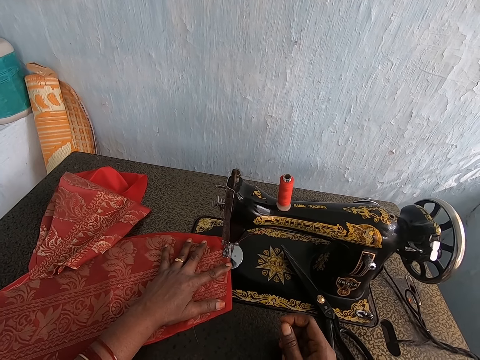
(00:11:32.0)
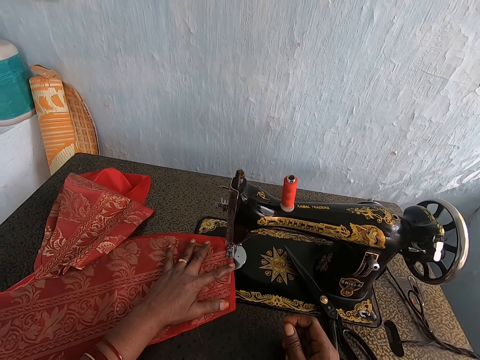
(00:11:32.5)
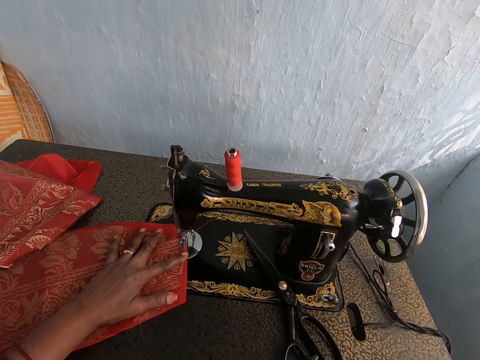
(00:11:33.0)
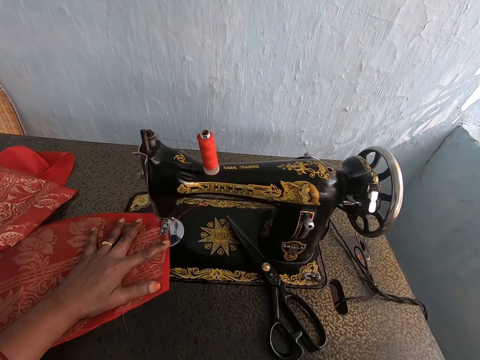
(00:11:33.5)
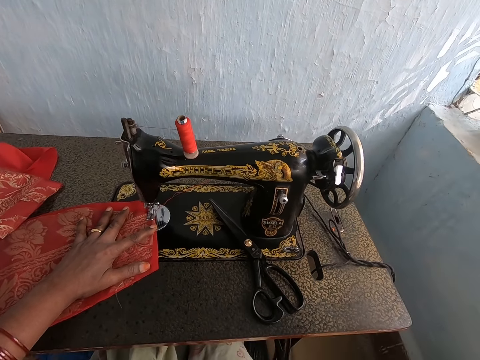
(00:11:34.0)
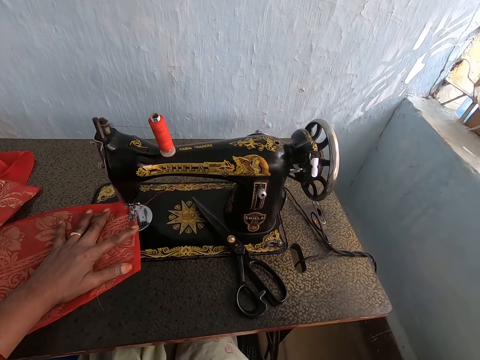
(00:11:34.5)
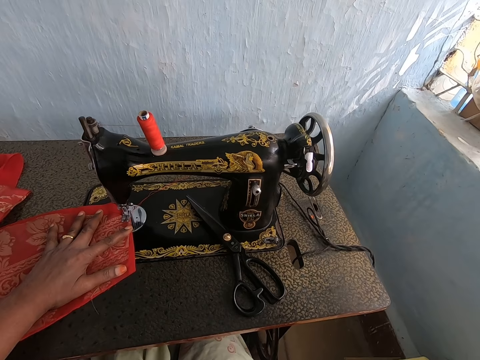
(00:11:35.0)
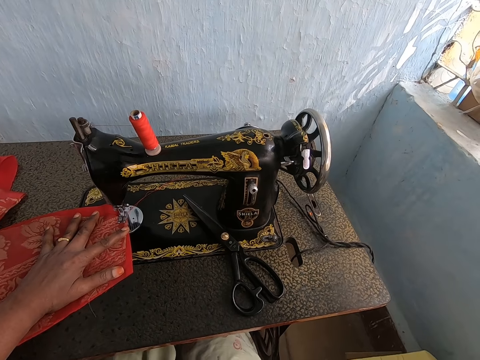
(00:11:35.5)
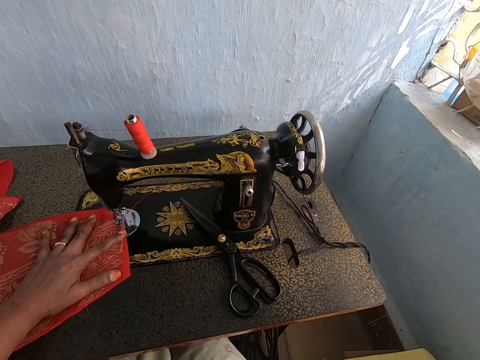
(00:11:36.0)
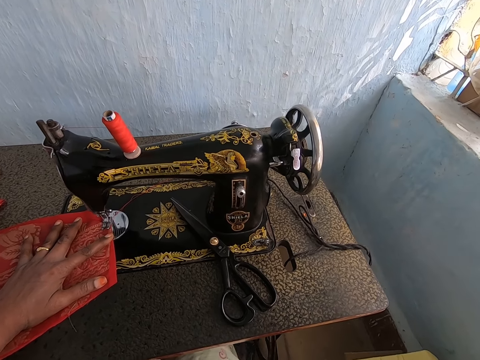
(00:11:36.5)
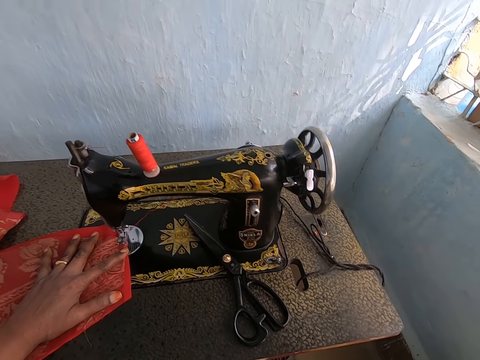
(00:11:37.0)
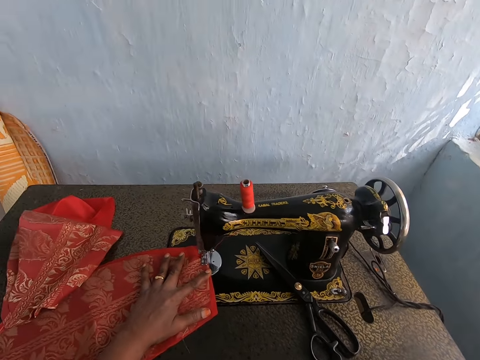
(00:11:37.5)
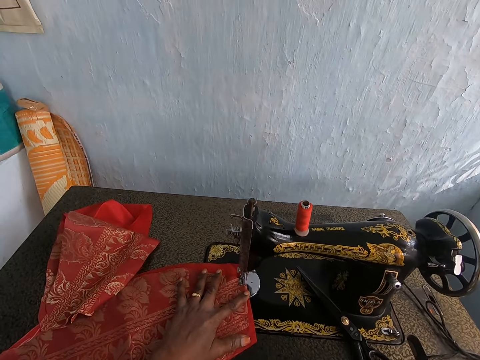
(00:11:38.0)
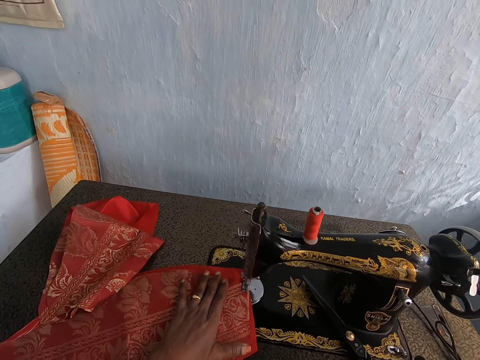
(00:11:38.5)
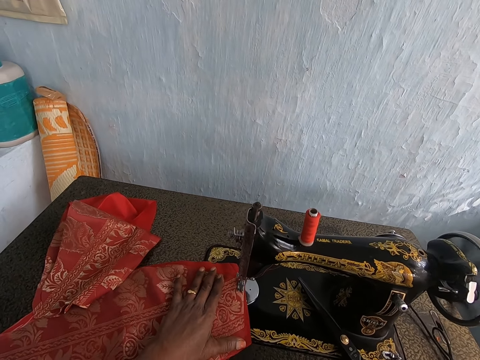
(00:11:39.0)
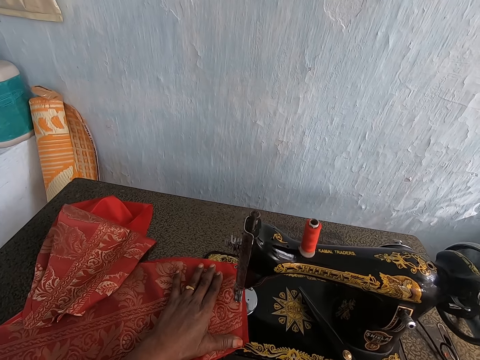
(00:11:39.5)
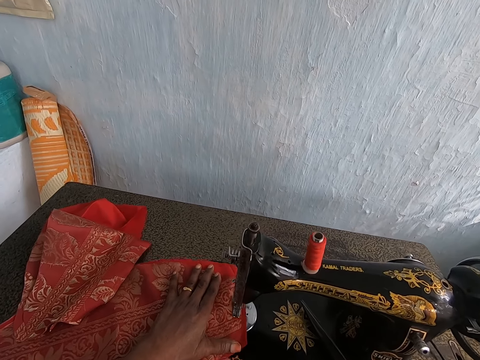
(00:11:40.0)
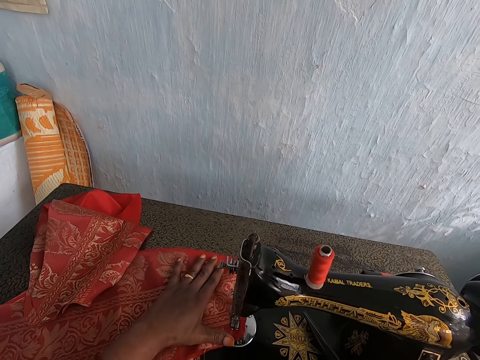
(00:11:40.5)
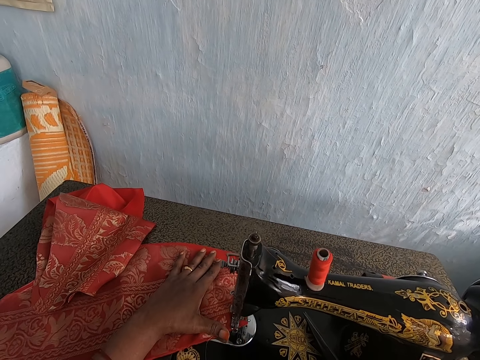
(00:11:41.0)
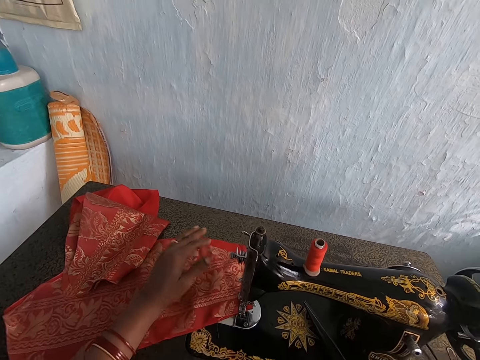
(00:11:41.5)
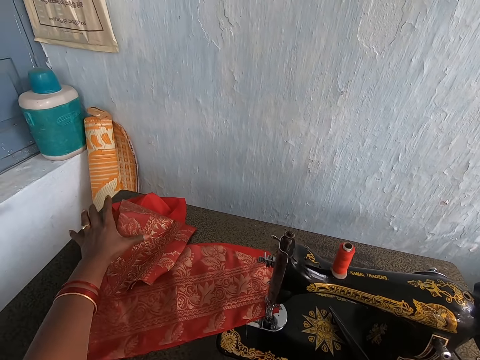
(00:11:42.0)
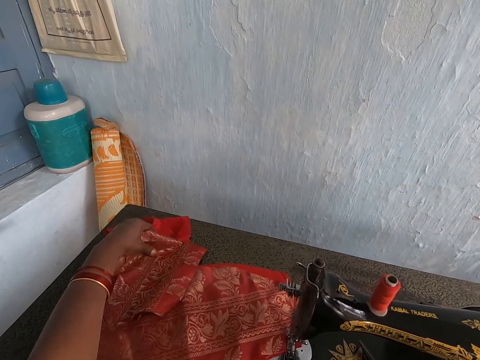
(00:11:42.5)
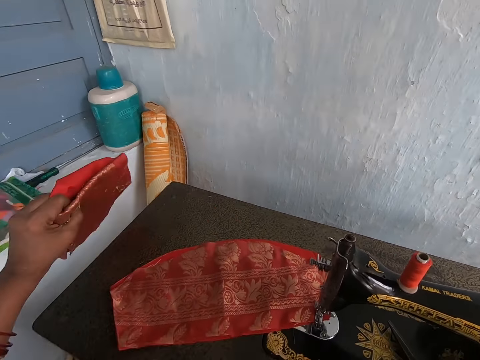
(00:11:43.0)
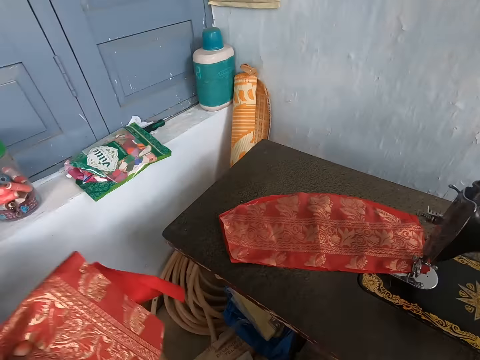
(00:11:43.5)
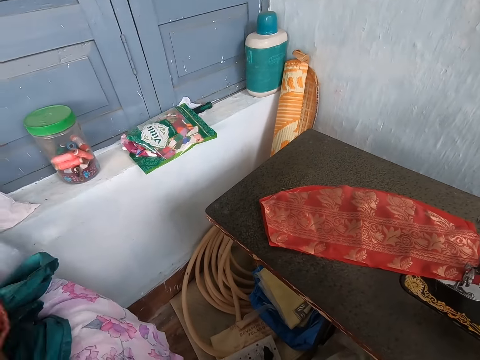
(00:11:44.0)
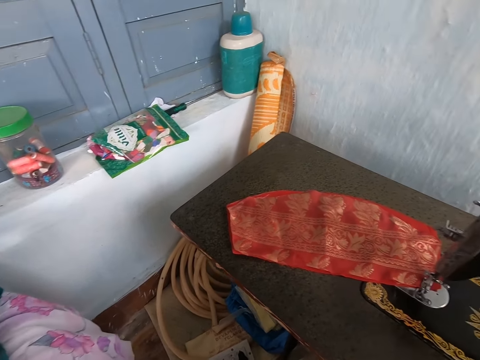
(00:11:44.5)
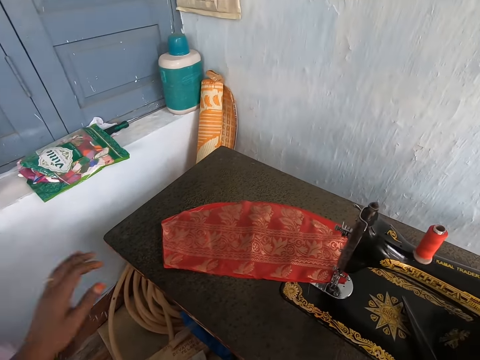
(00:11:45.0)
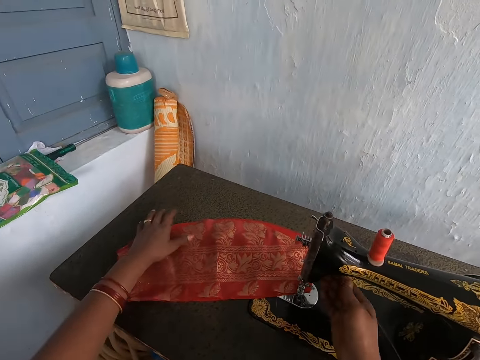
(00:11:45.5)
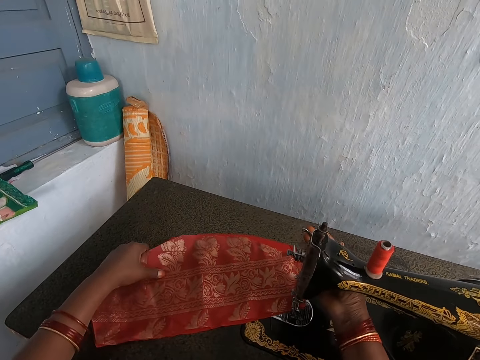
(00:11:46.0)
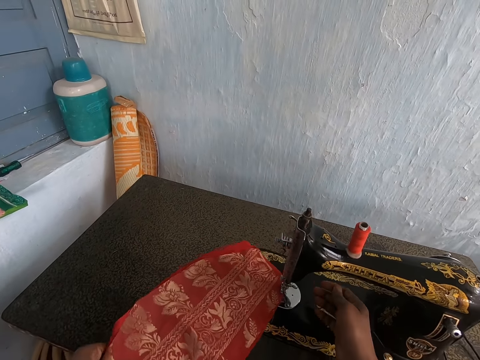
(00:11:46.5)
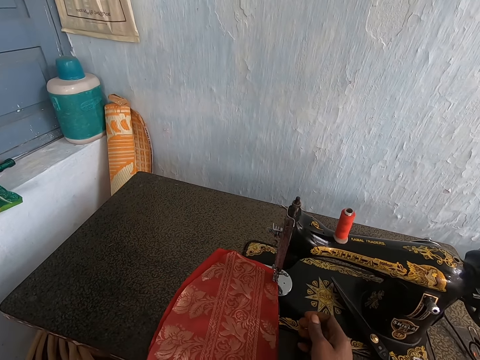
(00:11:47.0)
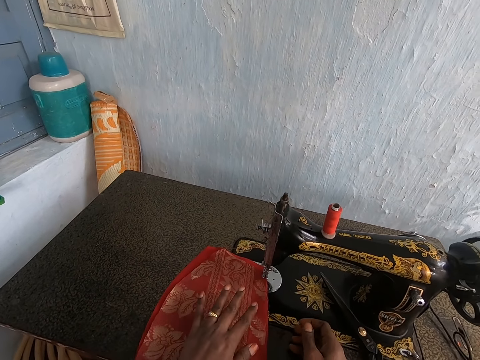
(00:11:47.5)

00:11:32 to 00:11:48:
The camera wearer matches the treadle of the sewing machine with her feet. She moves a sewing machine wheel. She sews the red and wine cloth in her left hand with the sewing machine. She picks the red and wine cloth from the sewing machine cabinet with her left hand. She places the red and wine cloth on the chair with her left hand. She sets the red and wine cloth under the sewing machine needle with her hands. She moves a presser bar lifter and moves the materials.

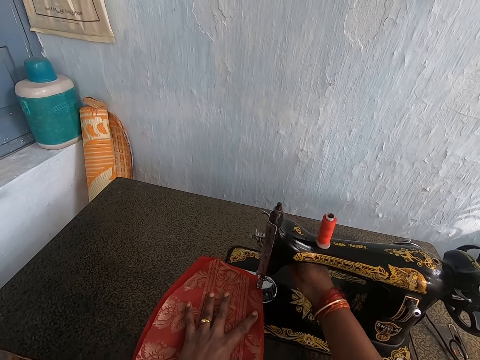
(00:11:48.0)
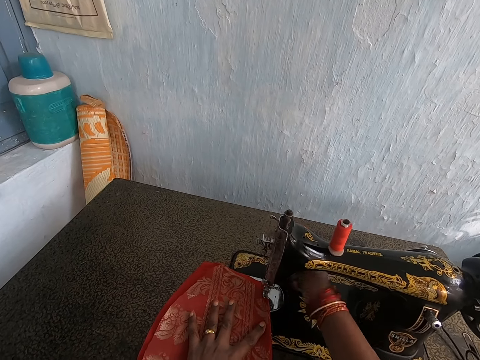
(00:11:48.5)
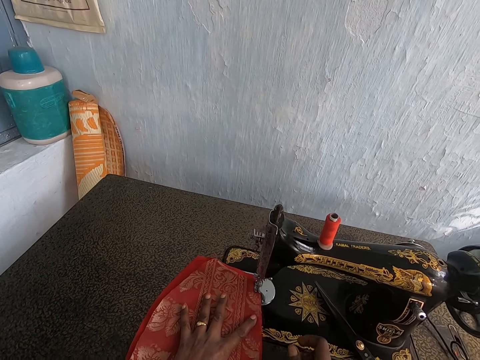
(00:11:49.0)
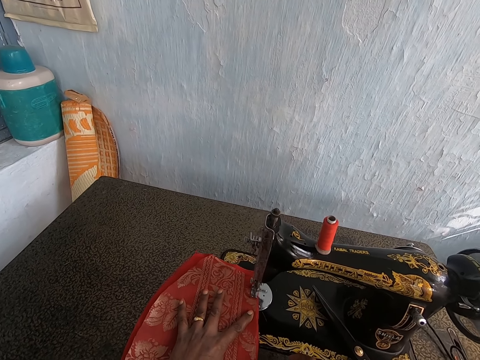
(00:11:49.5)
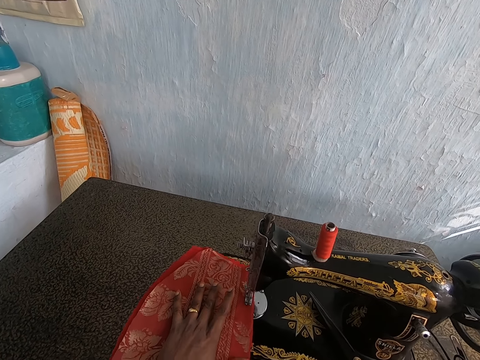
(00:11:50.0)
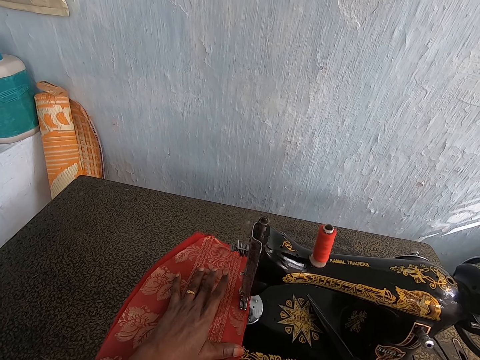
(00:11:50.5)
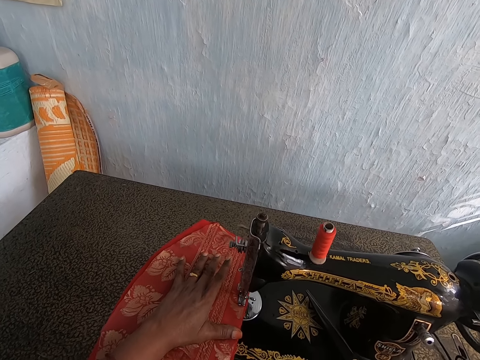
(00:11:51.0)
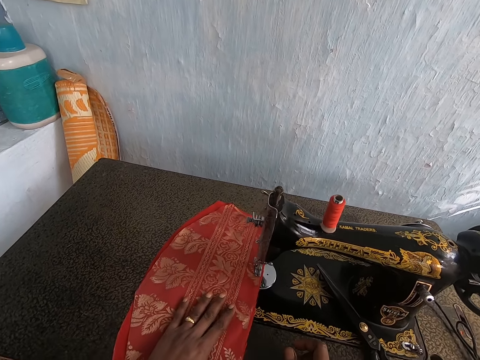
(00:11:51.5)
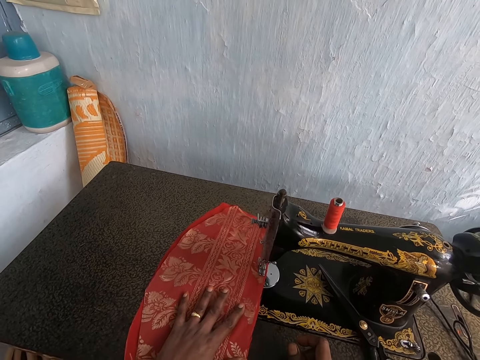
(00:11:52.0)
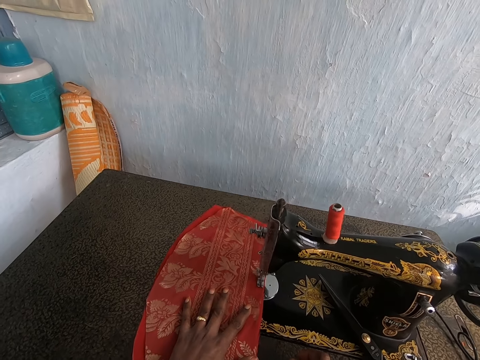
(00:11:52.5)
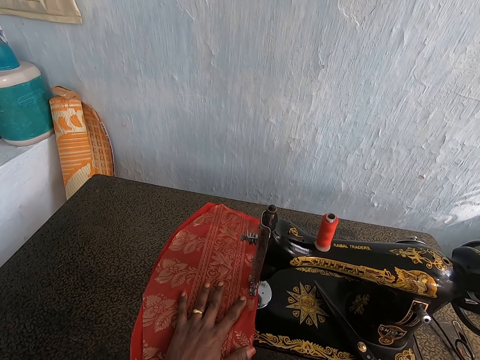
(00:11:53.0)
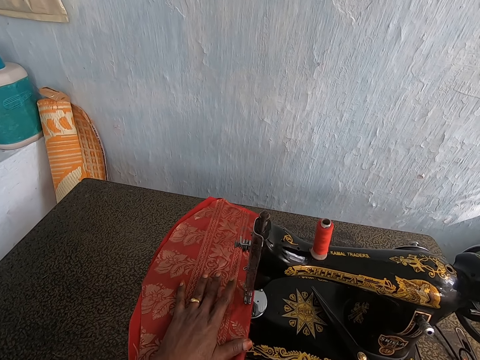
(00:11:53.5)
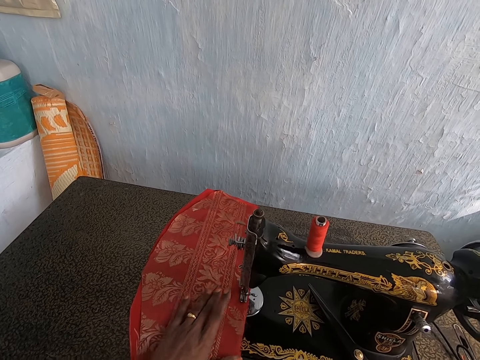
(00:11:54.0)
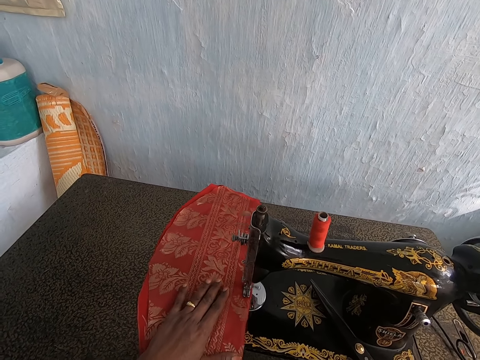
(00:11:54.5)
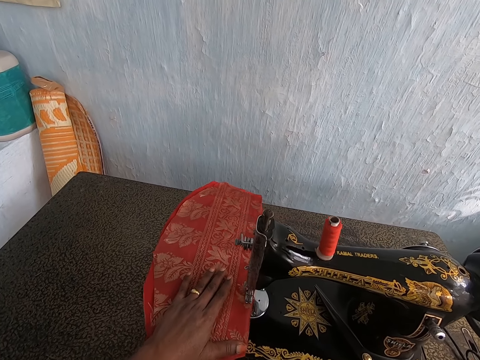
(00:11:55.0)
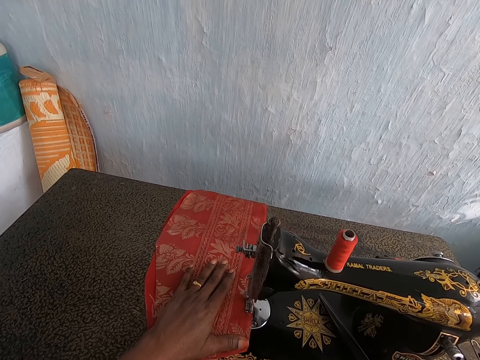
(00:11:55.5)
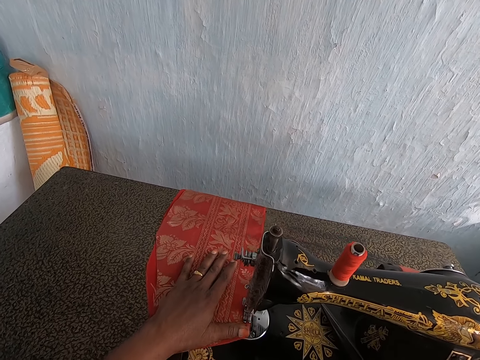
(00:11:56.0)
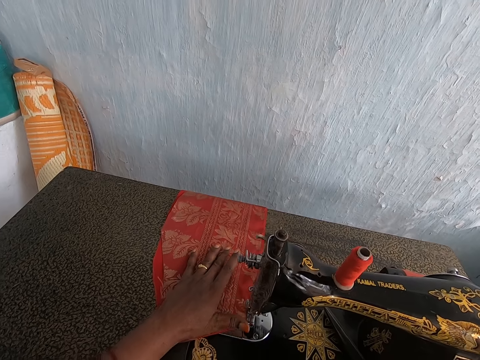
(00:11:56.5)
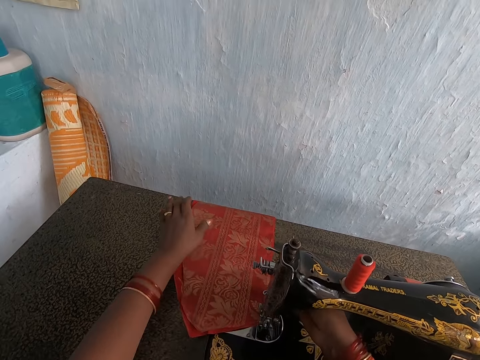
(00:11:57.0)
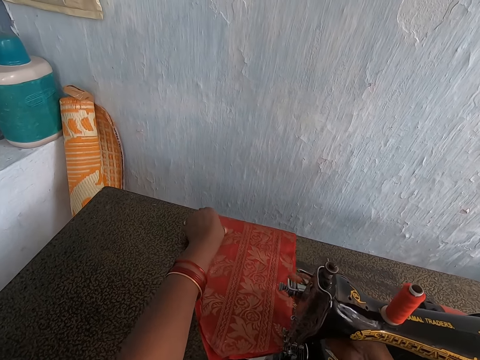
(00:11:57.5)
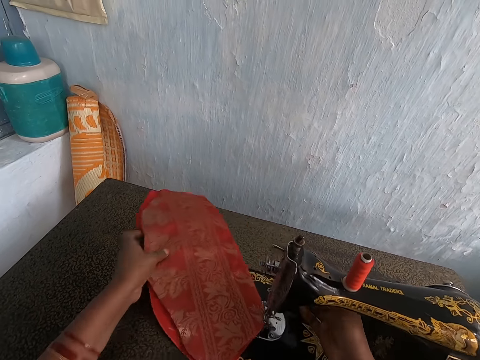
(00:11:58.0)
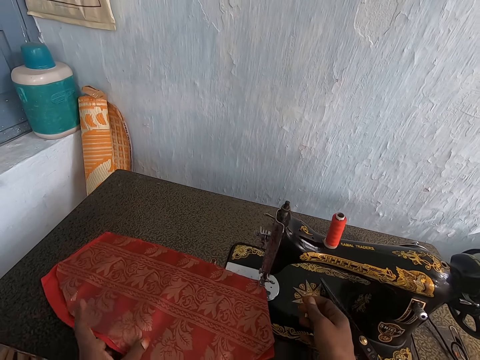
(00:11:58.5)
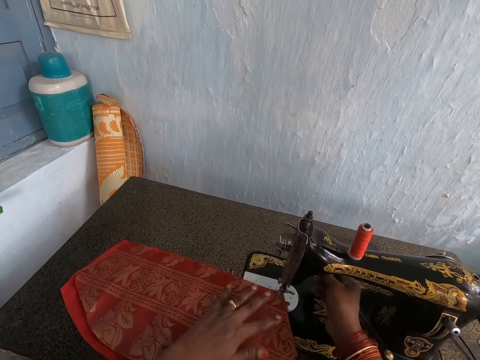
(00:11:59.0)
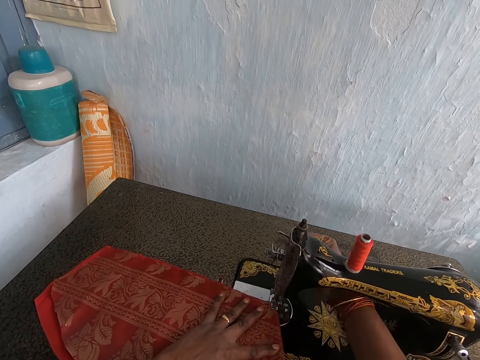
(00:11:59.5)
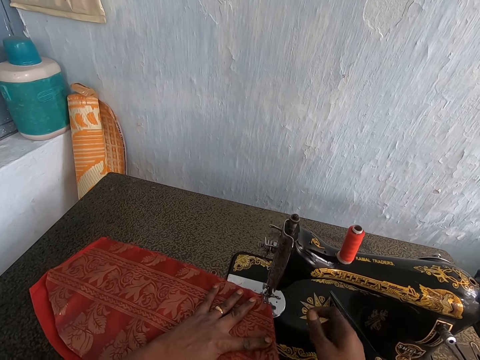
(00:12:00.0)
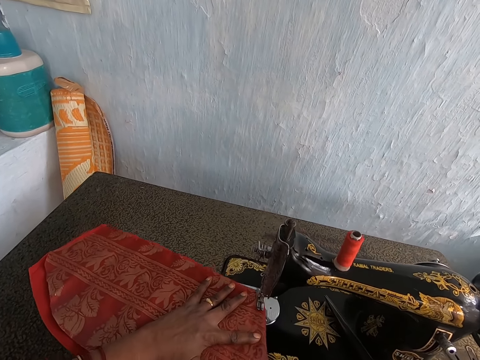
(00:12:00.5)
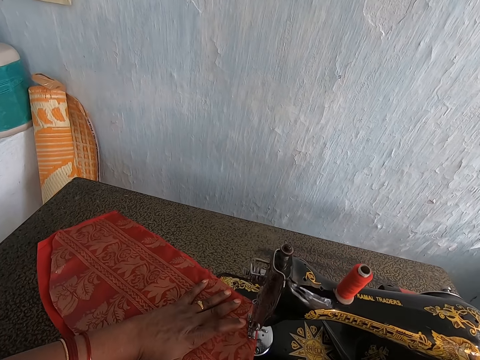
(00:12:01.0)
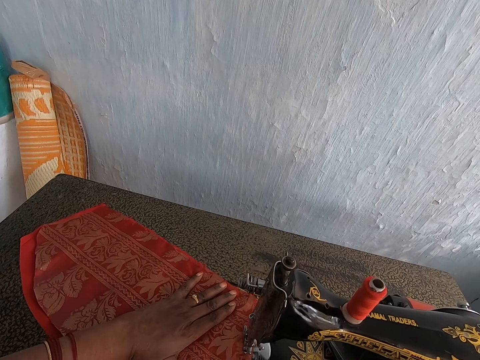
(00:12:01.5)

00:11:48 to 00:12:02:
The camera wearer adjusts the needle bar of the sewing machine with her right hand. She moves the presser bar lifter. She sews the red and wine cloth in her left hand with the sewing machine. She adjusts the red cloth and wine cloth with her hands. She adjusts the needle bar of the sewing machine with her right hand. She moves the presser bar lifter and moves the materials. She sews the red and wine cloth in her left hand with the sewing machine. She moves the presser bar lifter.
